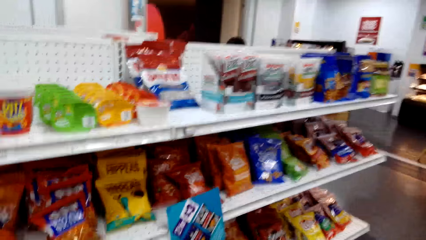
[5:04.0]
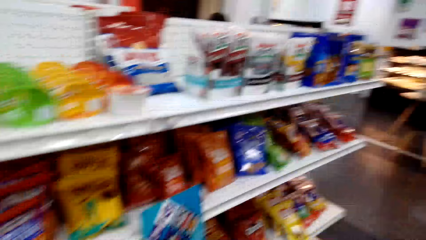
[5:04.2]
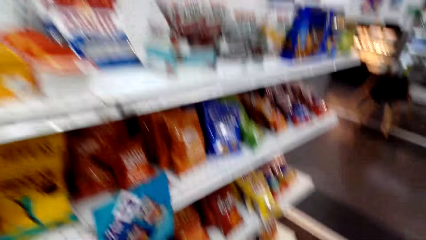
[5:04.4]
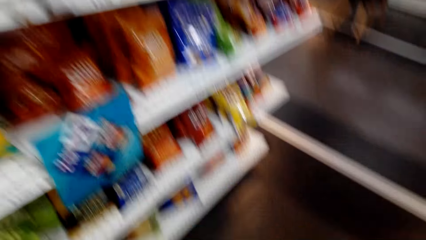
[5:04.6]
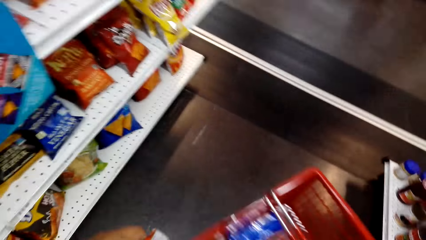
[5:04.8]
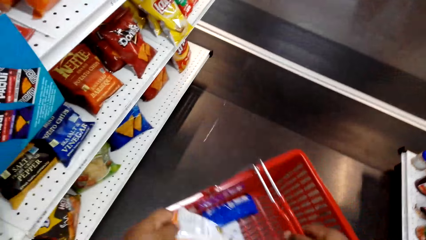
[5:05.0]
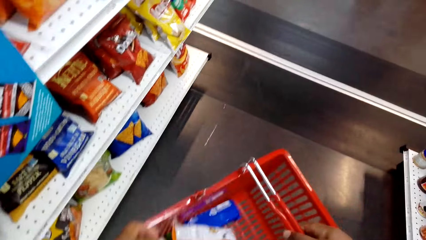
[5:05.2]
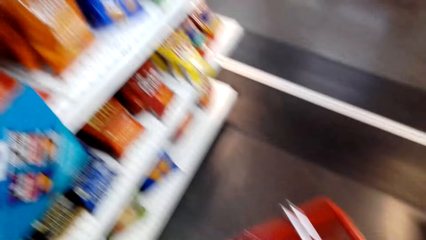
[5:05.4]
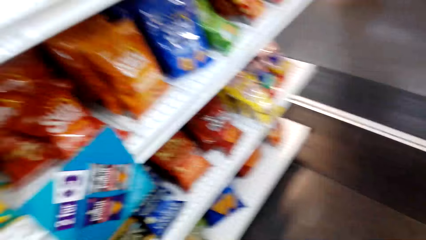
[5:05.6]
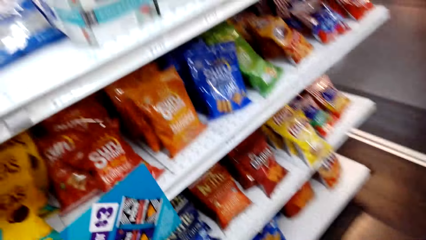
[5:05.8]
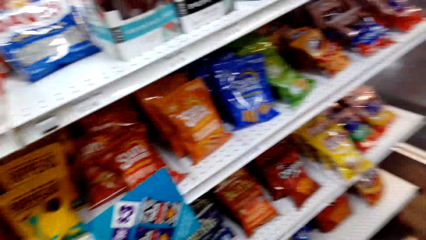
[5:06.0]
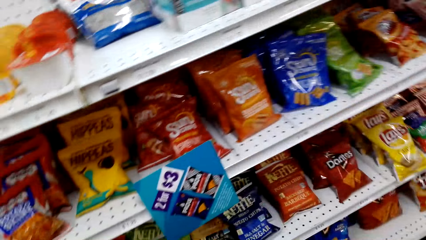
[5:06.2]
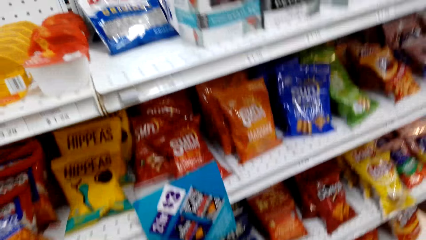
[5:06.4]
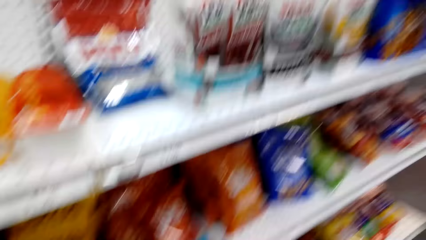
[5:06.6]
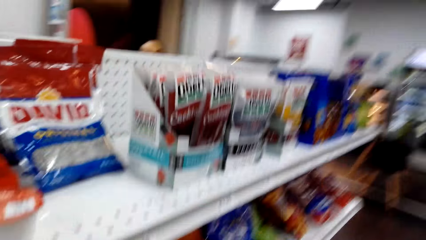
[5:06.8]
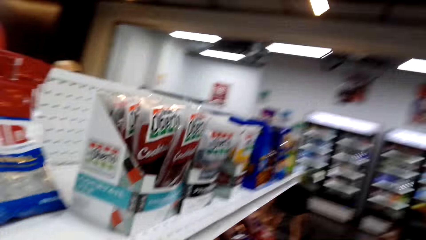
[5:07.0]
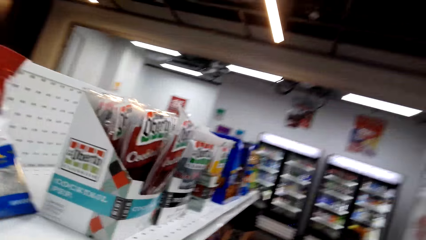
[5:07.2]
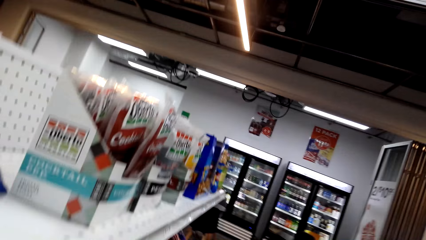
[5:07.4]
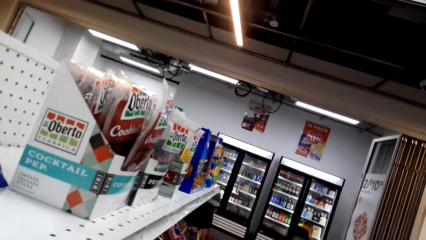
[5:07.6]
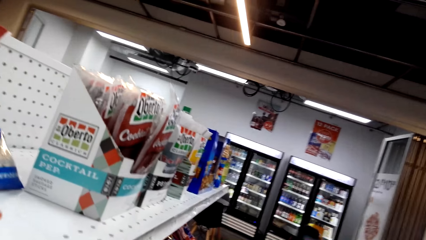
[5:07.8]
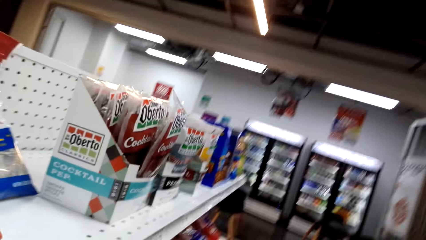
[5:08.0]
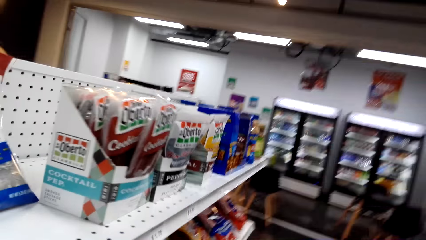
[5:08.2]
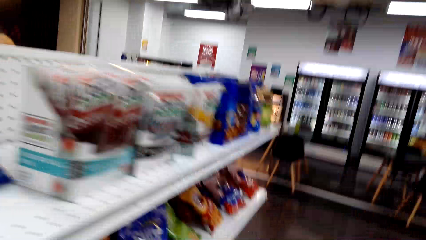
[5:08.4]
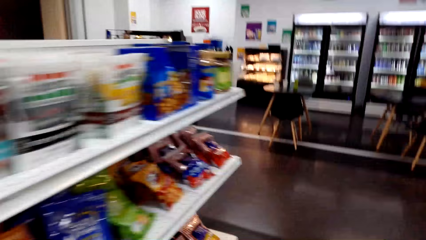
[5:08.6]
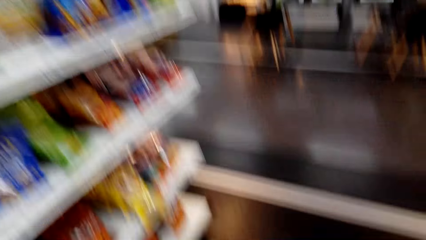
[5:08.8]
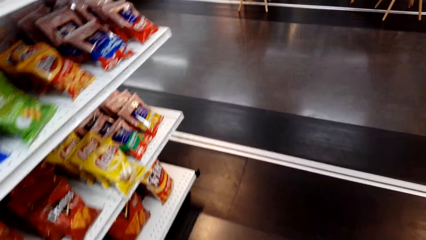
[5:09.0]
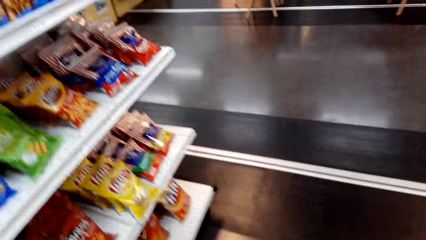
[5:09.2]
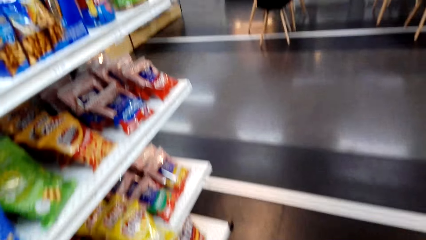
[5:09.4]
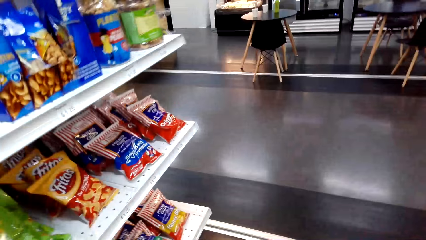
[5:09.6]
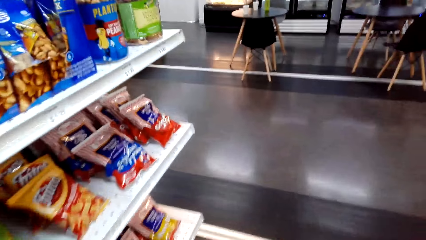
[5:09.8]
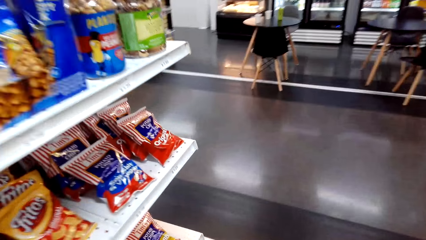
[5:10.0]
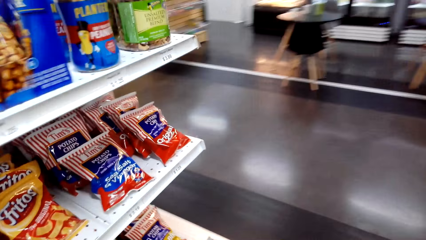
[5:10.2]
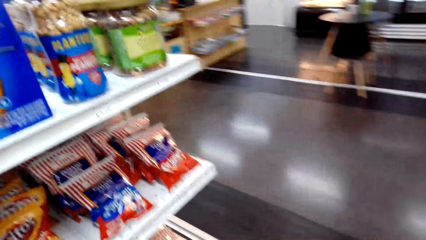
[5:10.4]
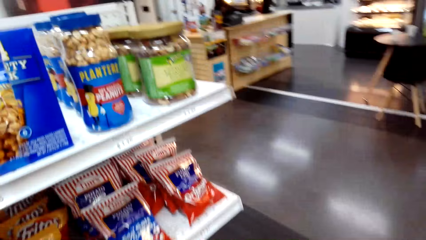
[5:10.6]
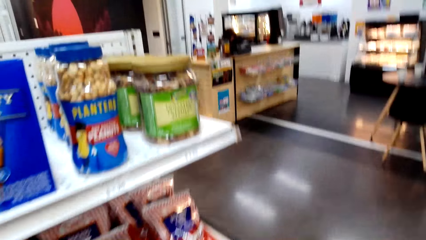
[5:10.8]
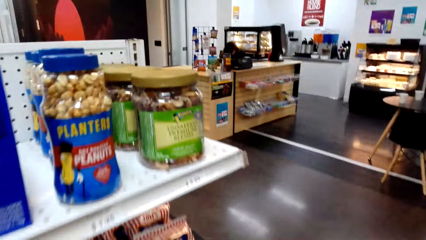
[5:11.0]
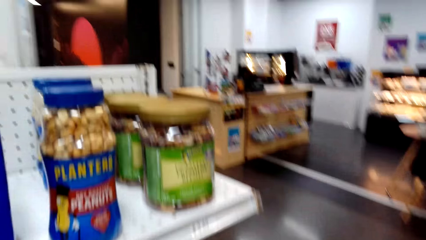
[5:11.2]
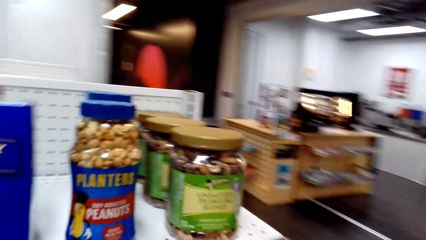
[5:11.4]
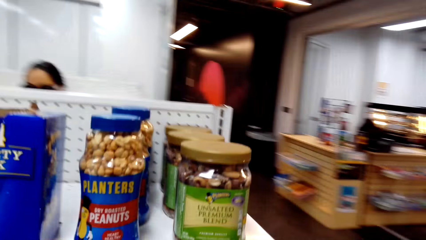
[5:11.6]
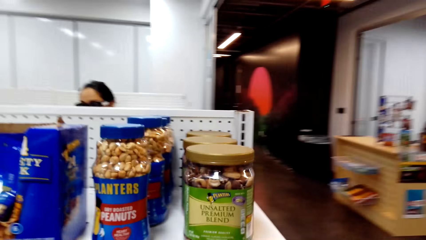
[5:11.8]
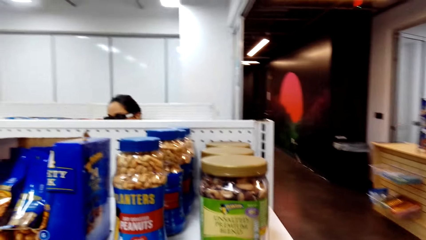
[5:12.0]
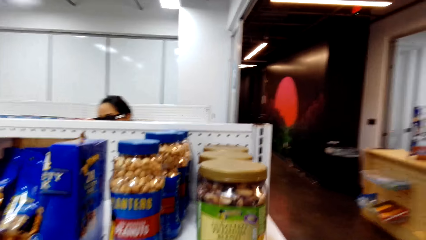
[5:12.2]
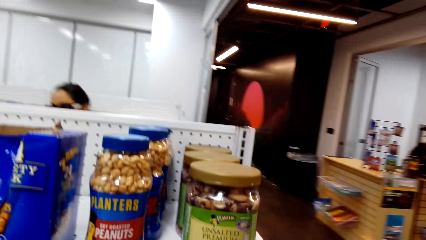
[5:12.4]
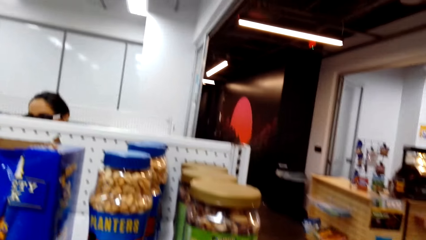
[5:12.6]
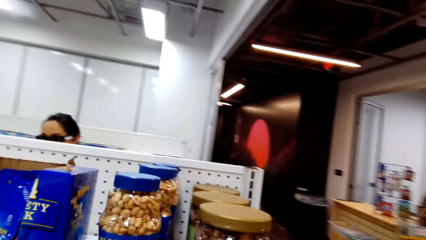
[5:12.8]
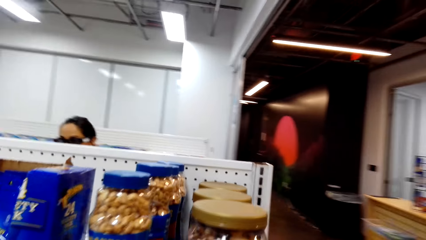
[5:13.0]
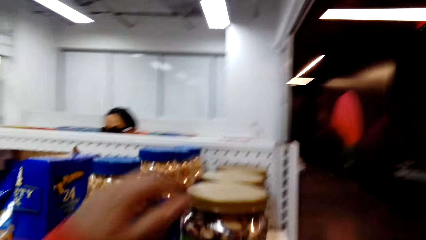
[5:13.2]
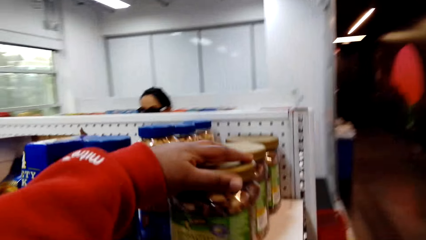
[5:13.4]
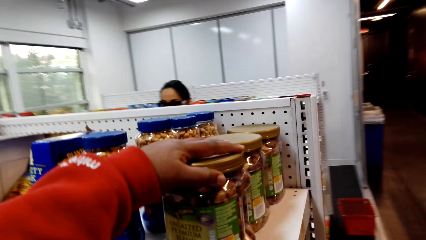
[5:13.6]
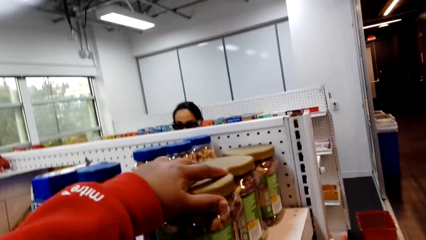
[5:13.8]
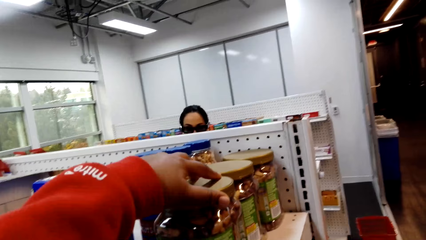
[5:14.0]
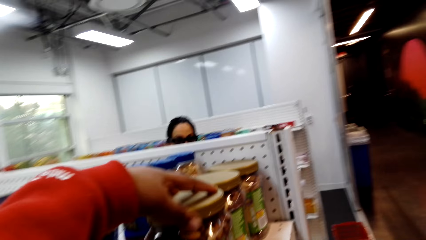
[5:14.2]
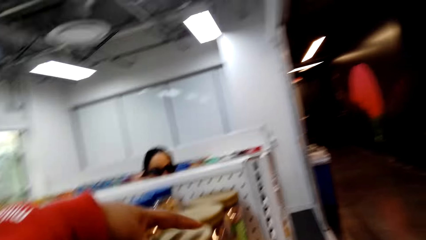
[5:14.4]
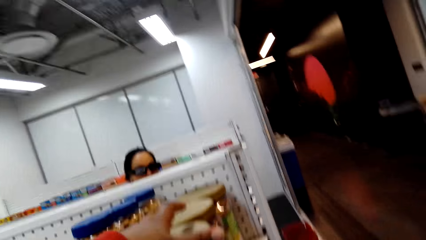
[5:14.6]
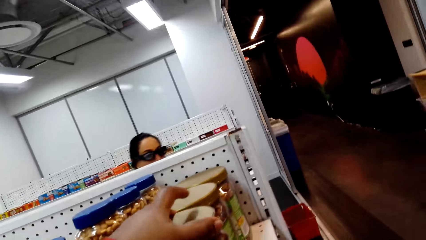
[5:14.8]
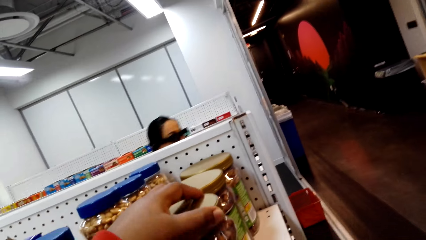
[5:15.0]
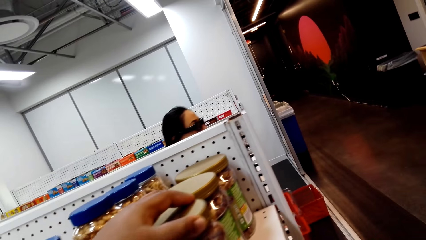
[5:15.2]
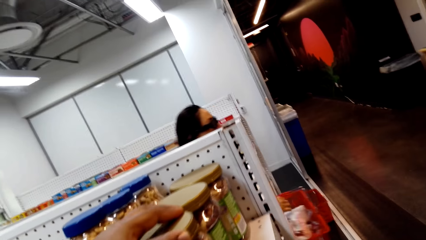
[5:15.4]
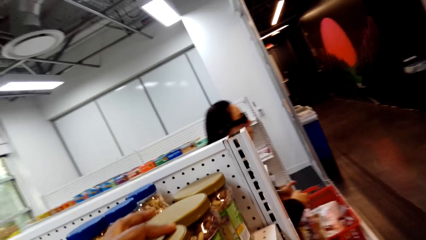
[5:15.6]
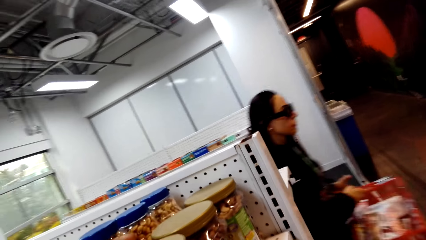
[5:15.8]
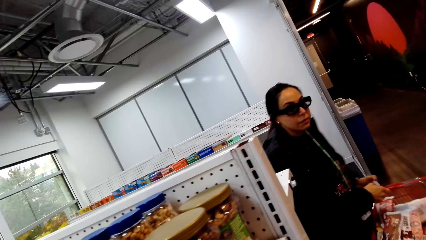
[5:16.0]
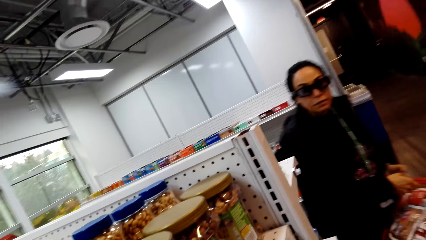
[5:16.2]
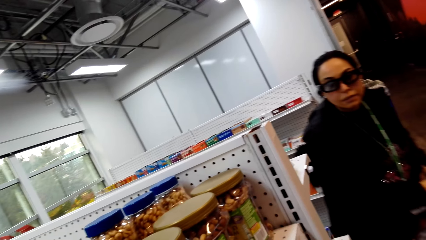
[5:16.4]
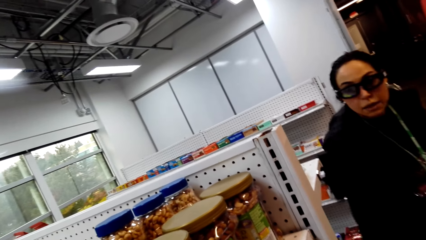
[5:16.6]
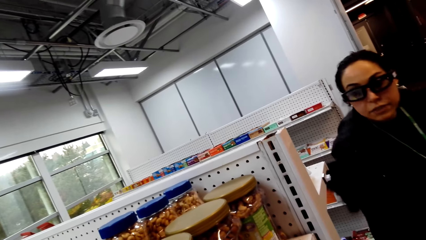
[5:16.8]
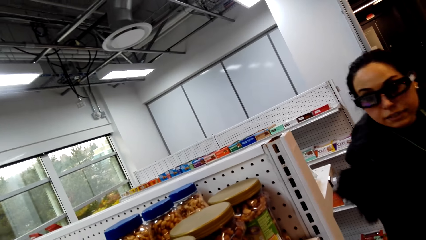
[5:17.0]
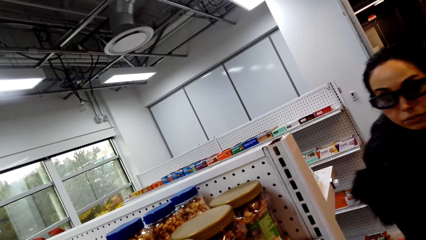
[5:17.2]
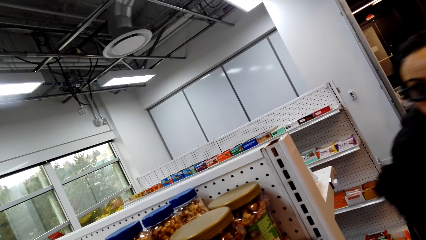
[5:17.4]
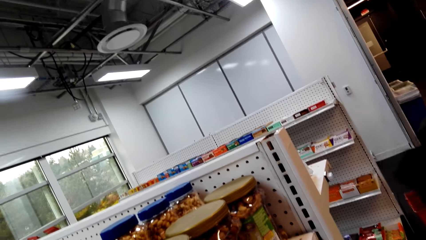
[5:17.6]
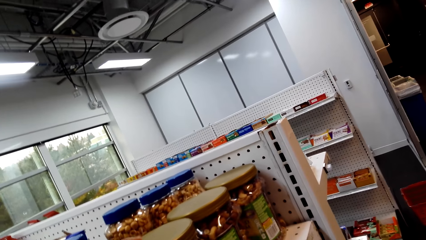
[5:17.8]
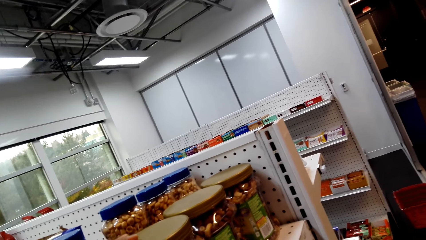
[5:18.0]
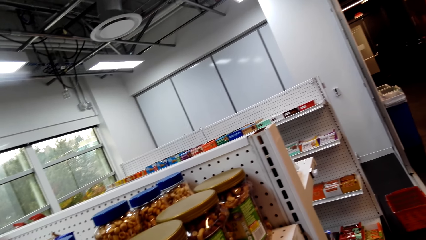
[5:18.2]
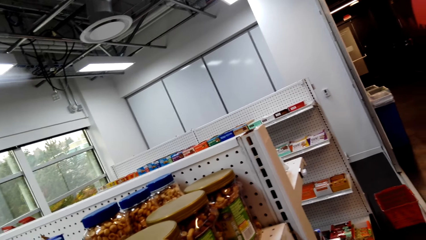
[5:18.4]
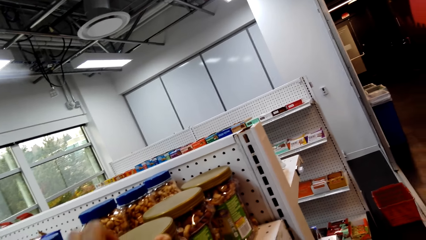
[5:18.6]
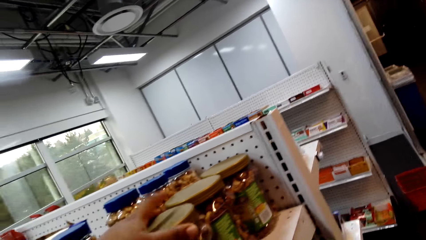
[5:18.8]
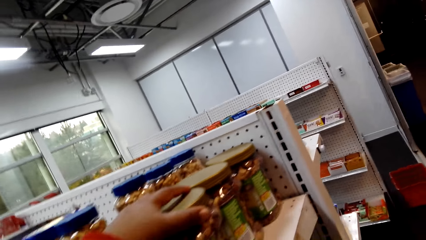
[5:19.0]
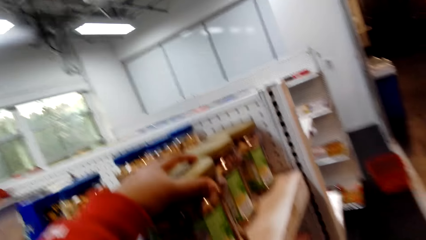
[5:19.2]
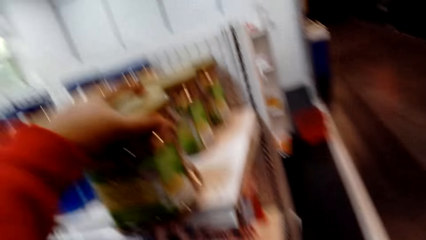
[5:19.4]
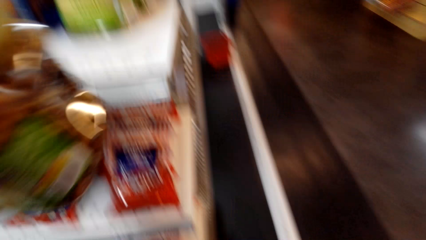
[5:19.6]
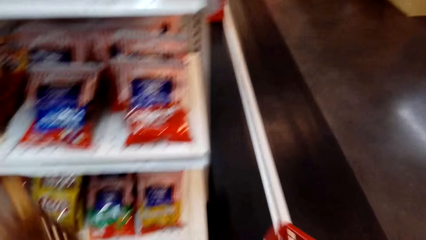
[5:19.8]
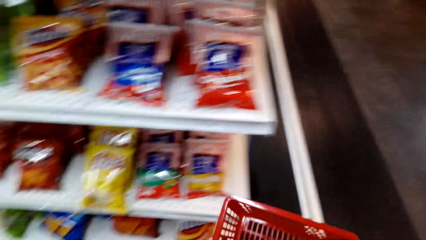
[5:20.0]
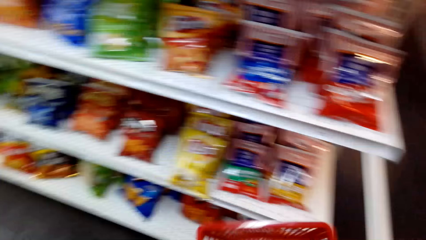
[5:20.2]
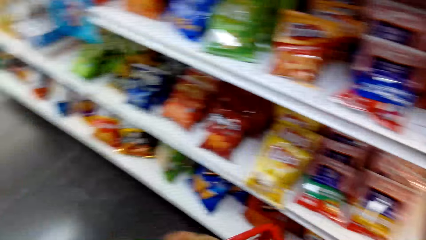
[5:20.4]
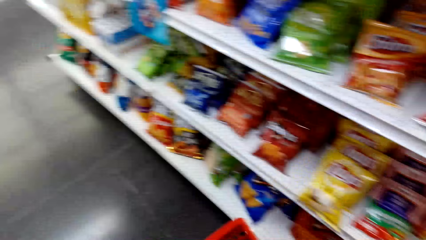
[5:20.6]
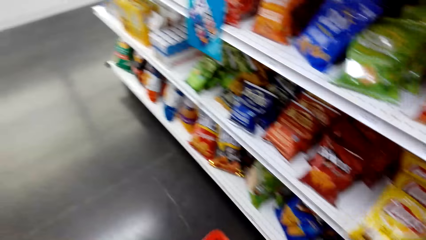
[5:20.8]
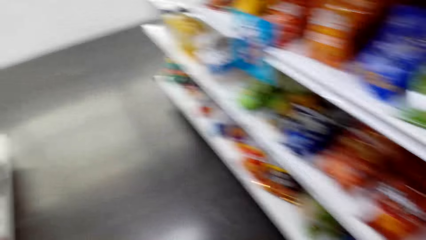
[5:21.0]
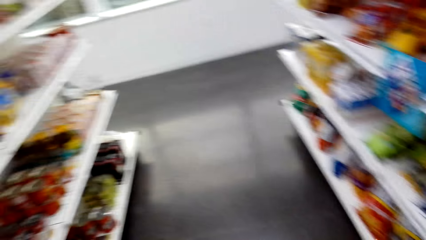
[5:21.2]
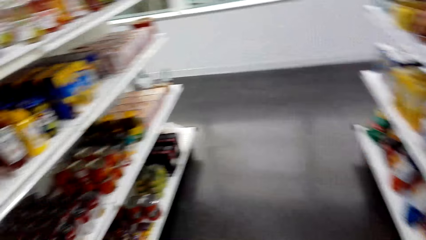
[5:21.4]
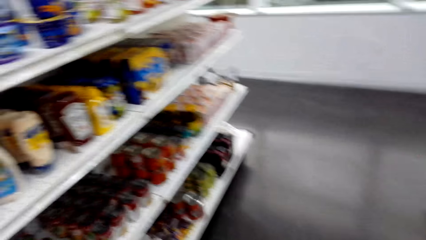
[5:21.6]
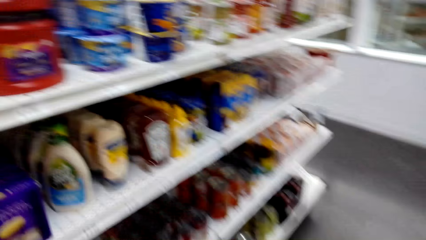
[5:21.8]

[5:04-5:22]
The camera wearer puts the crisps in the basket. They drag the shopping bucket on the floor. They look around. They stare at the shelf. They move towards the table. They stare at the shelf. They hold peanuts. They talk to a person. The camera wearer picks up the peanut in the shelf. They put something in the shopping bucket. They move the camera around the shelf.
